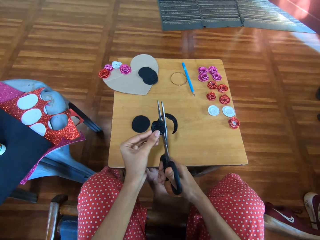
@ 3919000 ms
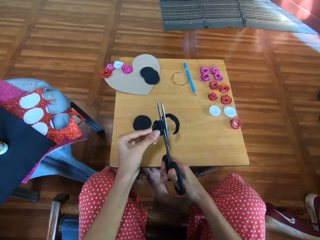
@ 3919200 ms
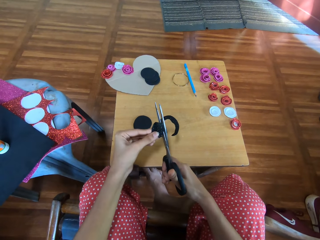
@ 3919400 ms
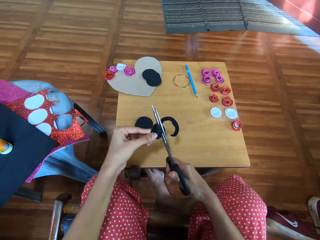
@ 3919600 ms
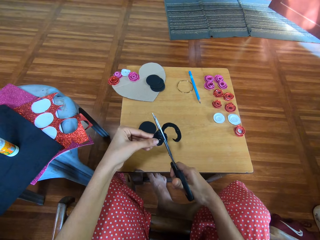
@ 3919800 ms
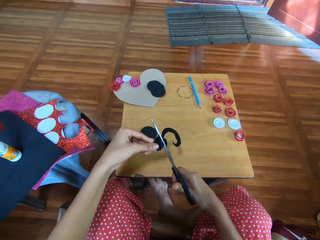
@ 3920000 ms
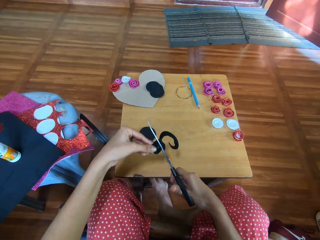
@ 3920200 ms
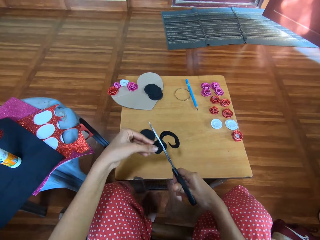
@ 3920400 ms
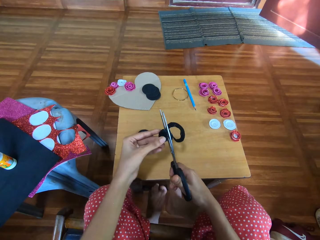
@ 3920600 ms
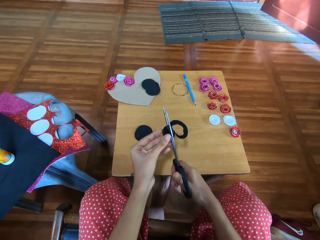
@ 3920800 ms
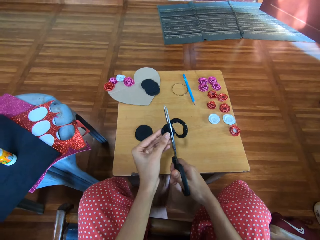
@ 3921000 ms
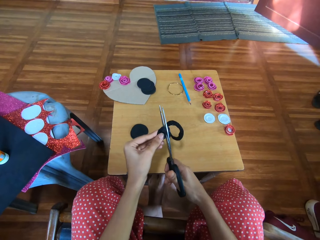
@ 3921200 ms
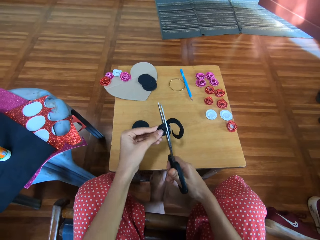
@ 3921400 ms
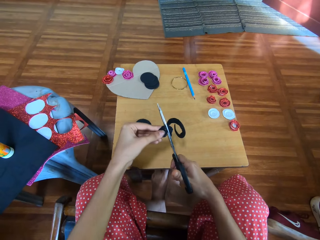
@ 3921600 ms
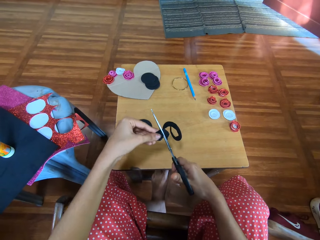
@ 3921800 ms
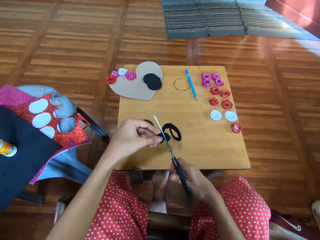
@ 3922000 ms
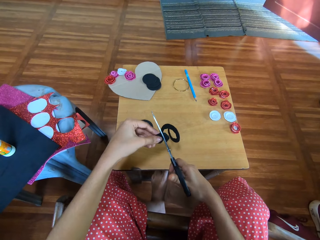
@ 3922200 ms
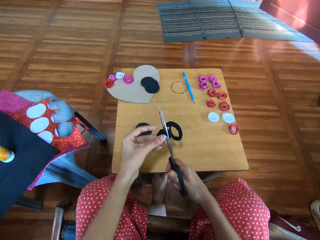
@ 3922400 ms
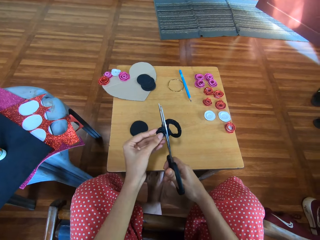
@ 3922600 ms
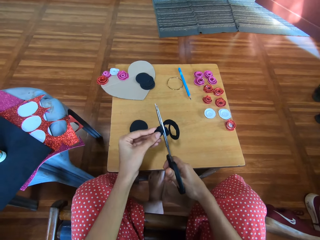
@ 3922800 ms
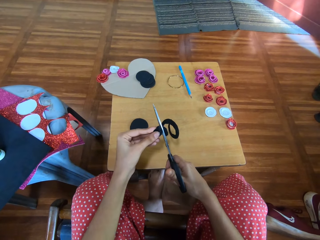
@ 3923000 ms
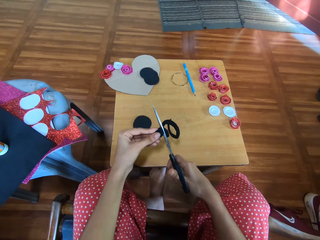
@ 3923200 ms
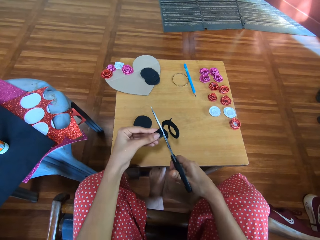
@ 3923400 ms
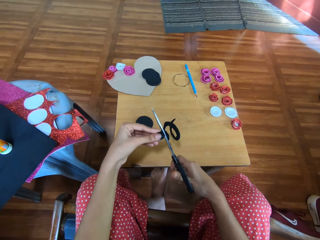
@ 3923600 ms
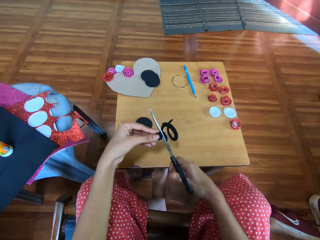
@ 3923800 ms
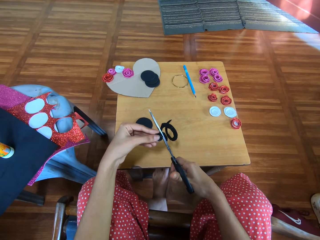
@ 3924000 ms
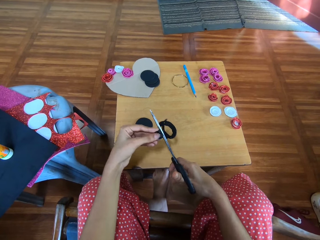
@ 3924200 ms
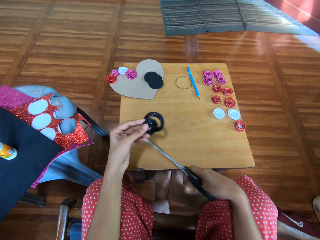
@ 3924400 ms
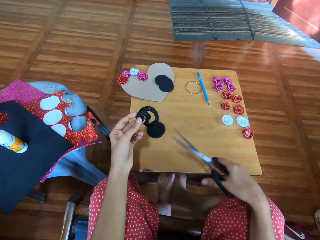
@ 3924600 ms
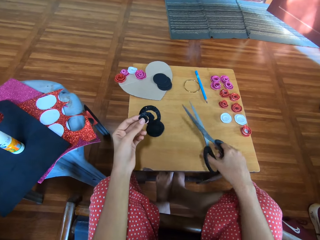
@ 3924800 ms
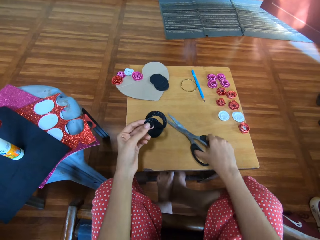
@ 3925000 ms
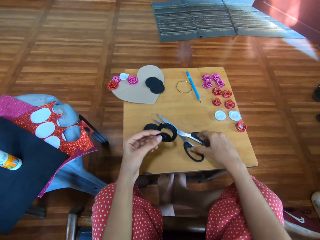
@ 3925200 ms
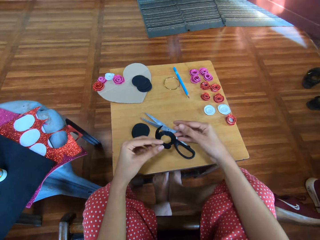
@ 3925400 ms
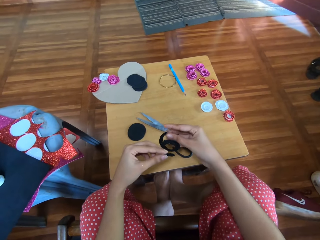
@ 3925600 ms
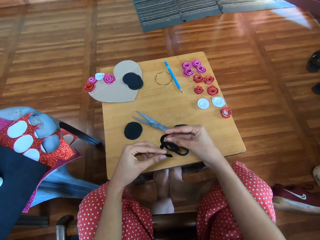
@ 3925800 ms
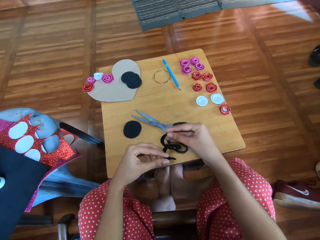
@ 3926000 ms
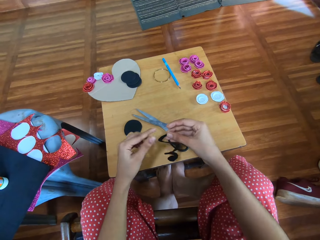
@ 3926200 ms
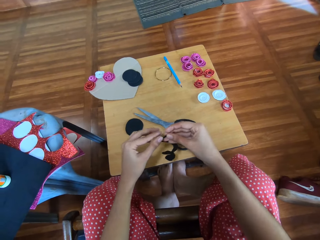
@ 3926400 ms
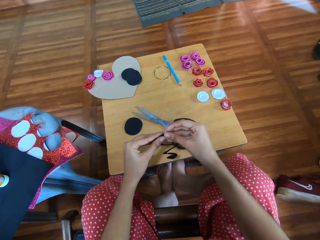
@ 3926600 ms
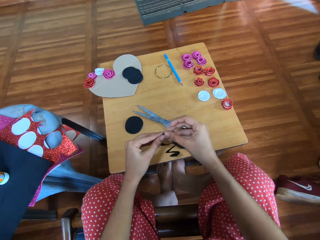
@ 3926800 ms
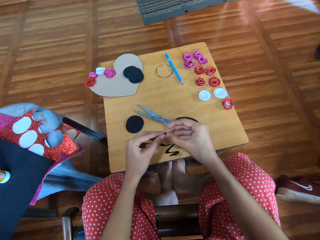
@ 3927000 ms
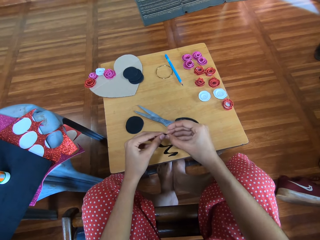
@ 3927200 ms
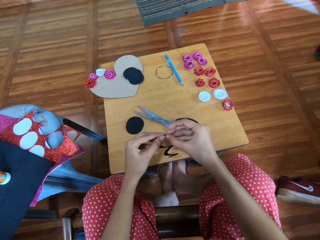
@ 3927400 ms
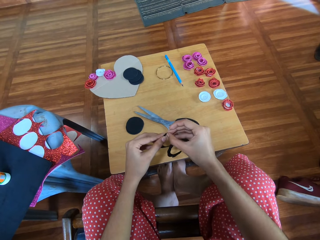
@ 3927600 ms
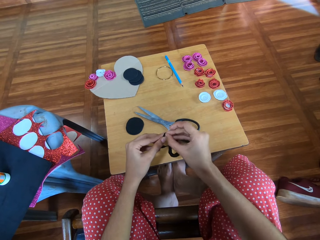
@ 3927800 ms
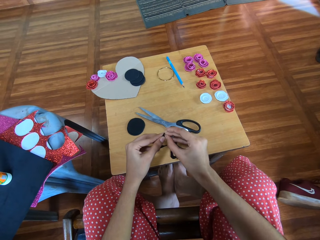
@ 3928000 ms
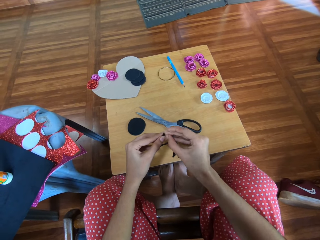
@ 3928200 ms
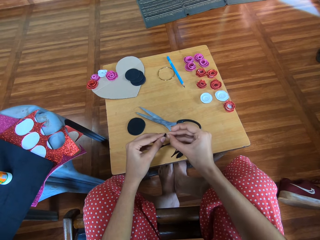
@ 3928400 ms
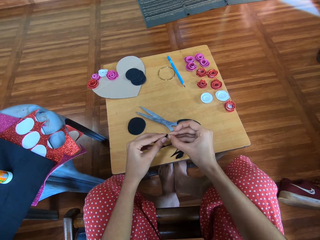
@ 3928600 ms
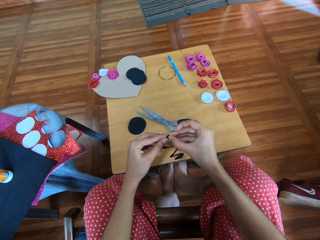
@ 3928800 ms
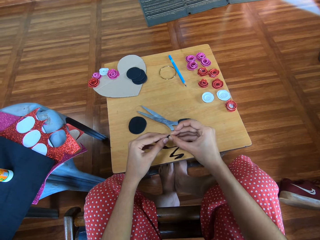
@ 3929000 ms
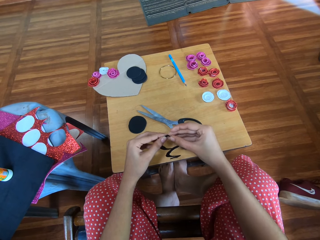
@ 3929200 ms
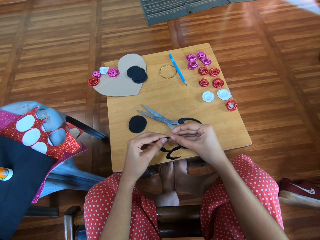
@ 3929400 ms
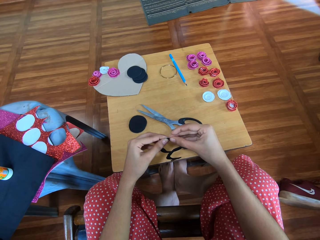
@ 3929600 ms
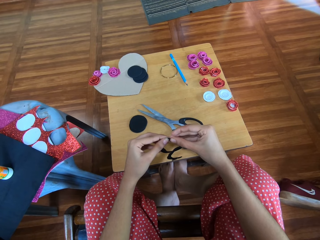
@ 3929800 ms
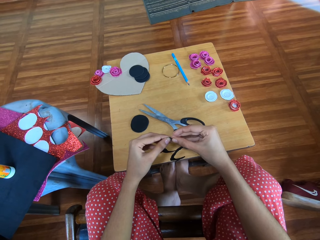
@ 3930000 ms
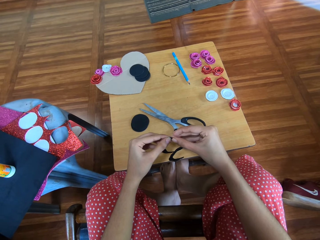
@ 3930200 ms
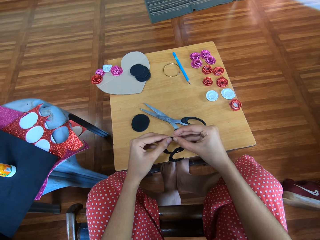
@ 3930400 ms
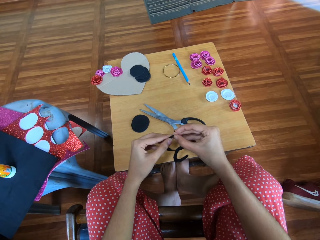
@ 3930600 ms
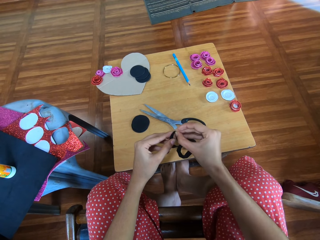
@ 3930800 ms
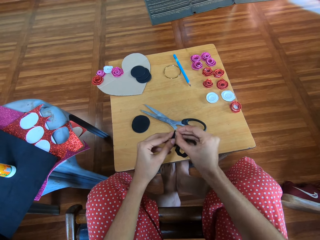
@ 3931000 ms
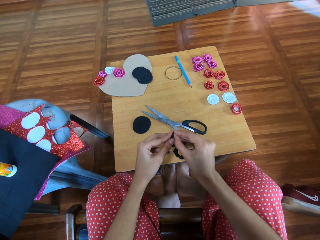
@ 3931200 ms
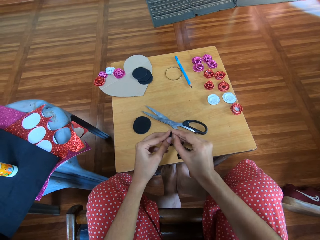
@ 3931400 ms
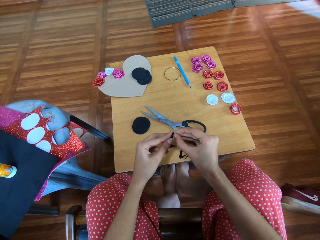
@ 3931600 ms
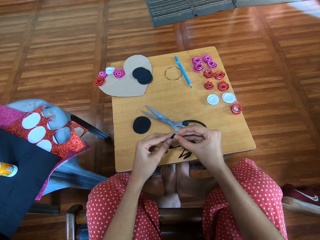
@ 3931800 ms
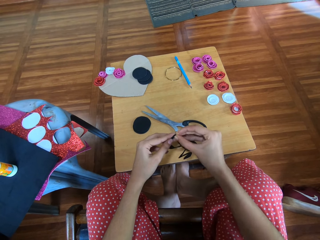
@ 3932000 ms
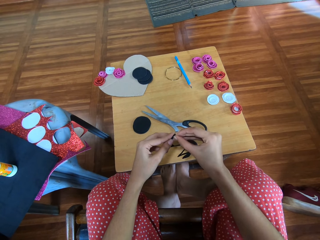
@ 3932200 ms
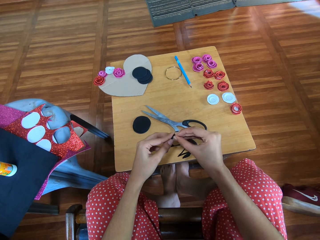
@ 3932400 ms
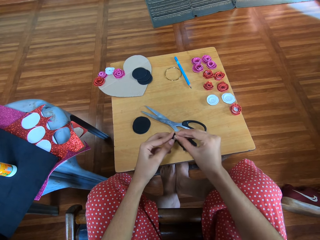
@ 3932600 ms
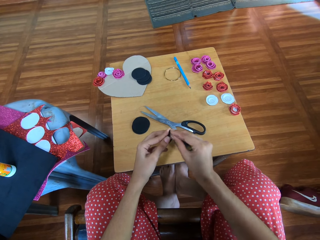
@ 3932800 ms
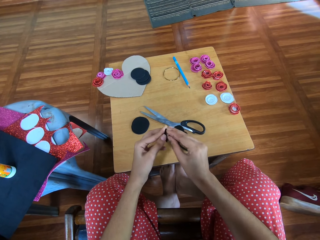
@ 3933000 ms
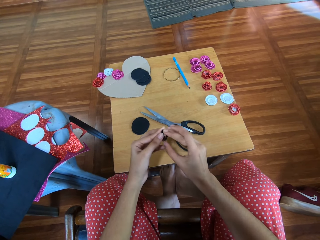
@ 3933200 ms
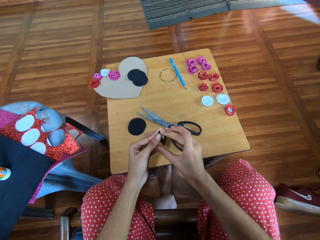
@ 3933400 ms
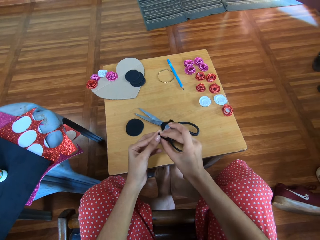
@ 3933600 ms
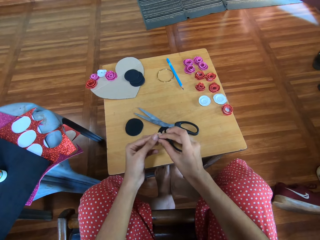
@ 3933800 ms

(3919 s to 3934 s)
The camera wearer drops a pair of scissors. They fold the black material. They hold the piece of crafting manila paper.

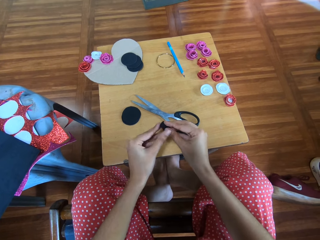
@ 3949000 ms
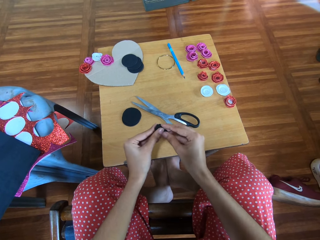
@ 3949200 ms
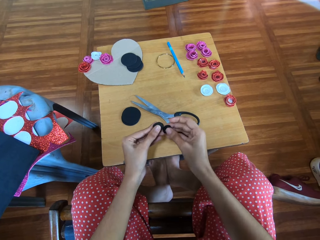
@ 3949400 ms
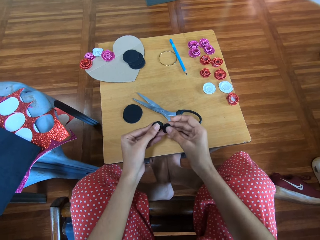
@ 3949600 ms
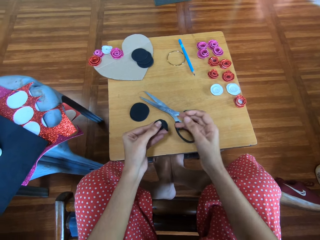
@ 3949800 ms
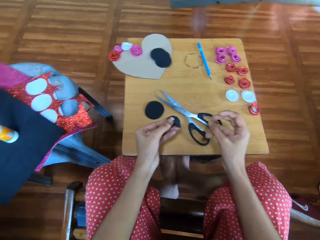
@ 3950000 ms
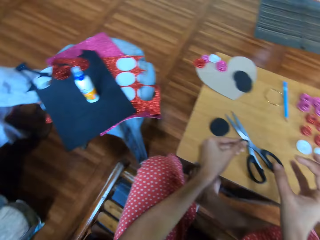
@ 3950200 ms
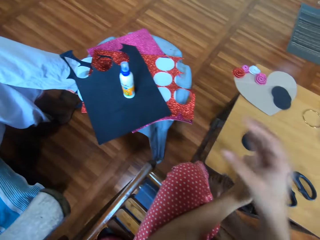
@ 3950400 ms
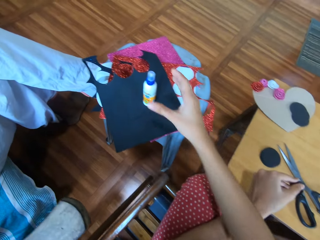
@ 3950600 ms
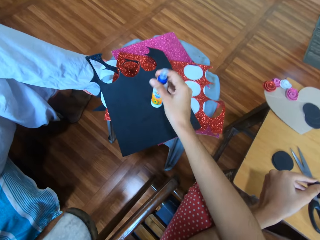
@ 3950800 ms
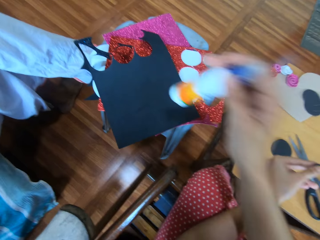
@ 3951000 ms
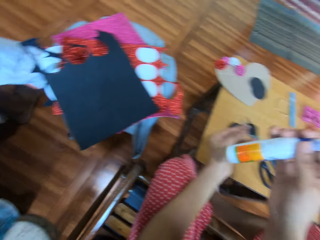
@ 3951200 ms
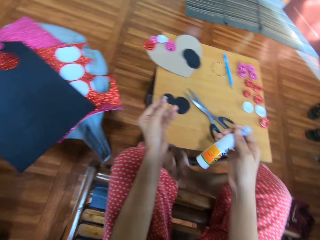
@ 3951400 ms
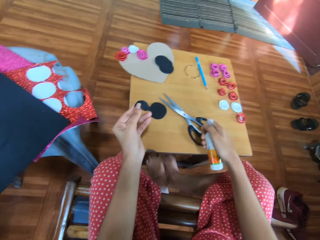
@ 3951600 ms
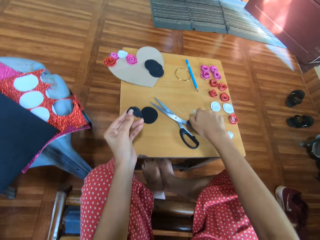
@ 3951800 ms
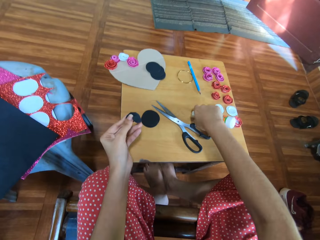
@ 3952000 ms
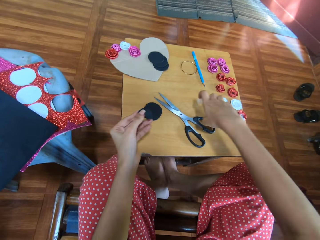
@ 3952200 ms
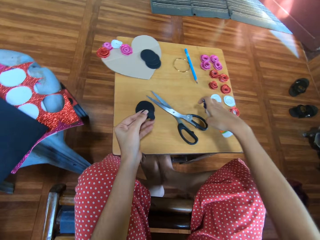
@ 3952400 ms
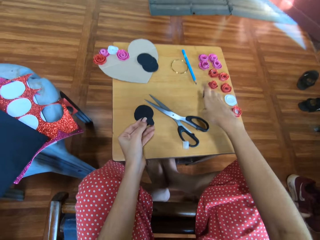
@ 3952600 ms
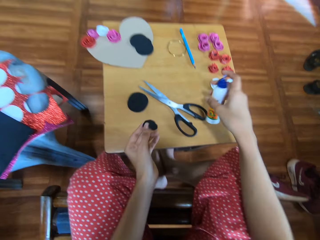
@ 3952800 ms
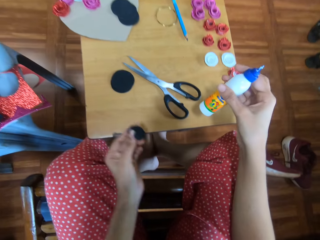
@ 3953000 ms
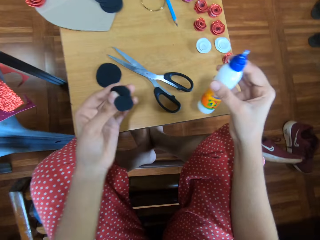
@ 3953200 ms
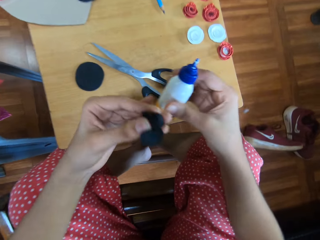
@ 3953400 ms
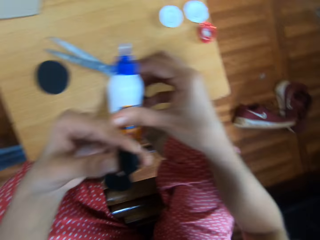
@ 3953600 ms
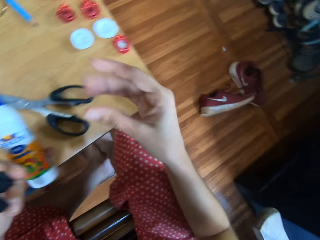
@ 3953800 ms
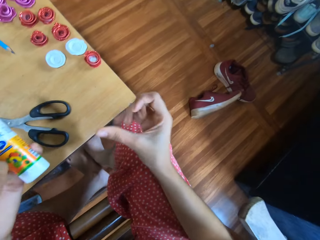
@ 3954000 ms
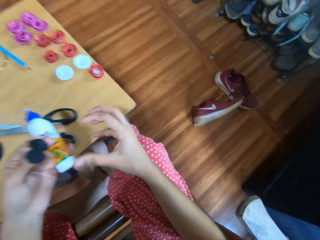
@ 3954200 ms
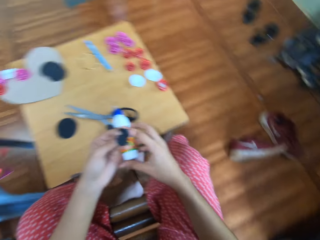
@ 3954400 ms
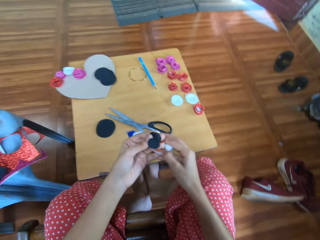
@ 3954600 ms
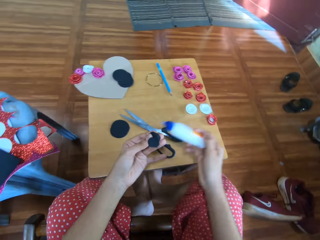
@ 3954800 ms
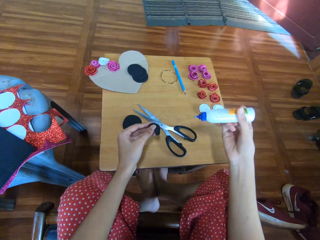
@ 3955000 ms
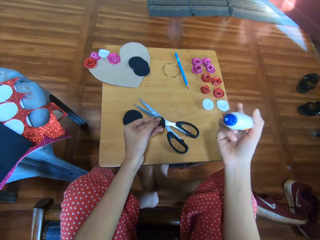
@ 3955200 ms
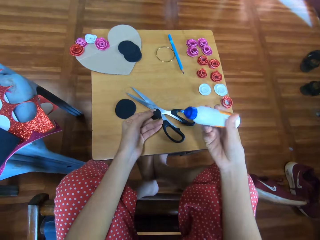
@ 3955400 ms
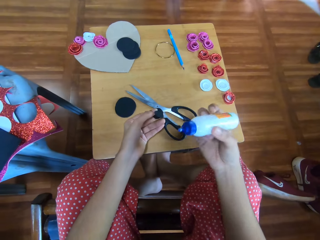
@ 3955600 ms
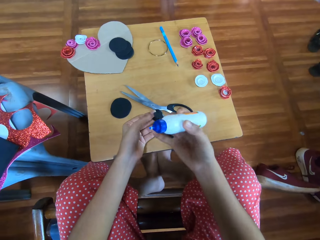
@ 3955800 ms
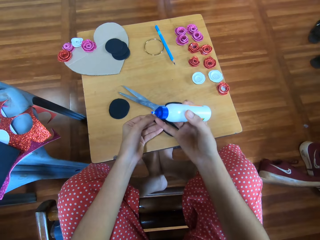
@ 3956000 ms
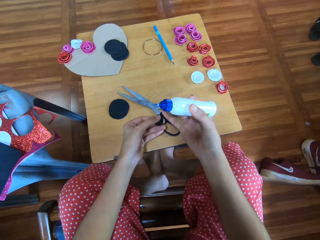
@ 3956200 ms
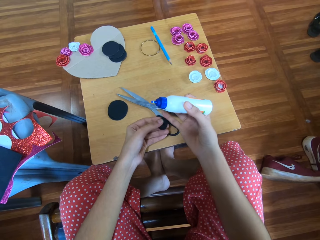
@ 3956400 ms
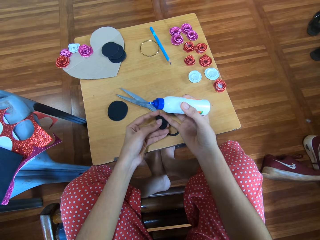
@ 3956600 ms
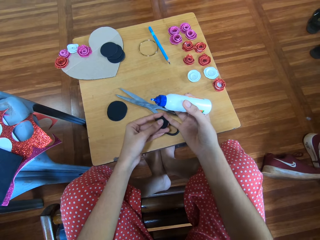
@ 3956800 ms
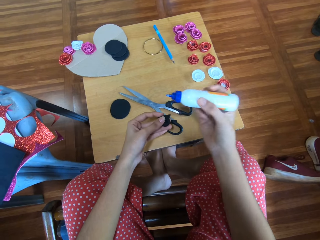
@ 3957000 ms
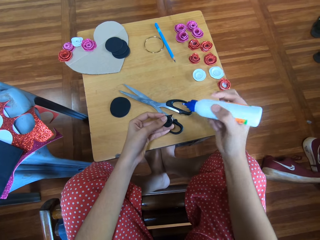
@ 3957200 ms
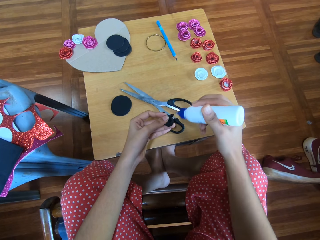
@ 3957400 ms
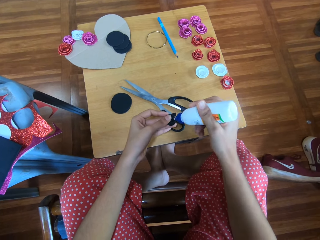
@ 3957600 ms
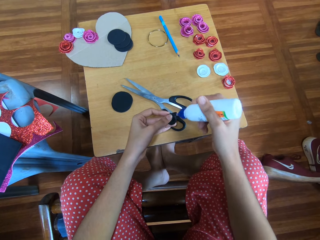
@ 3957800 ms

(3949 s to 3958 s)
The camera wearer picks up a small bottle. They hold the bottle. They drop the lid of the bottle.
